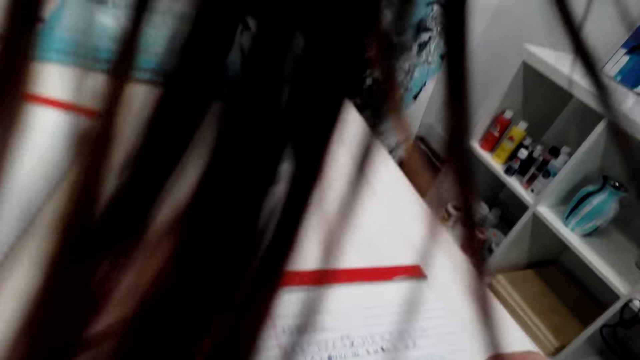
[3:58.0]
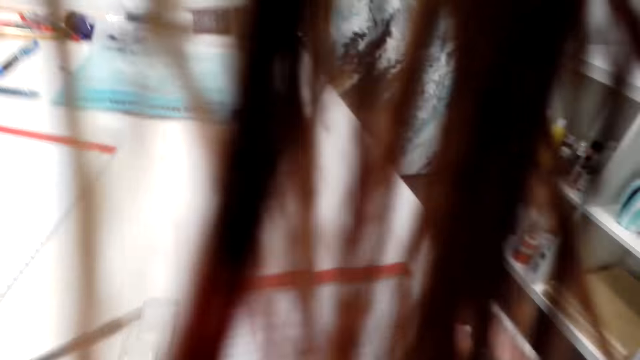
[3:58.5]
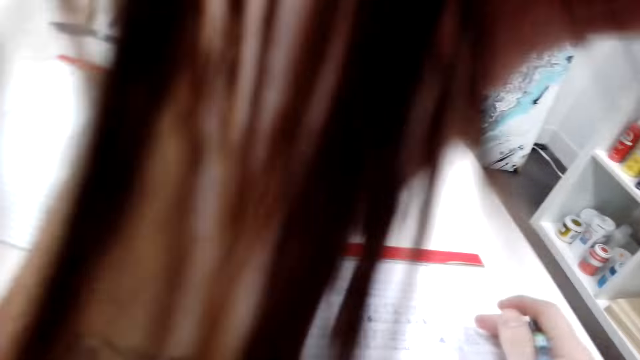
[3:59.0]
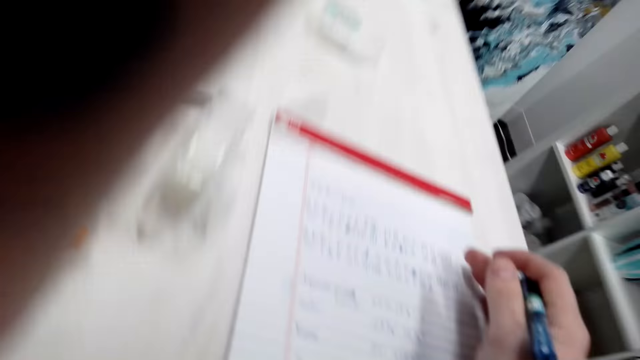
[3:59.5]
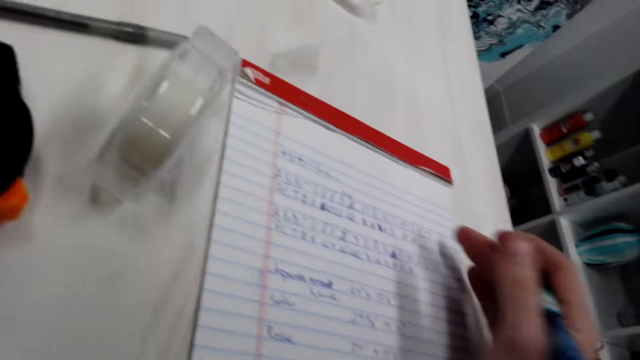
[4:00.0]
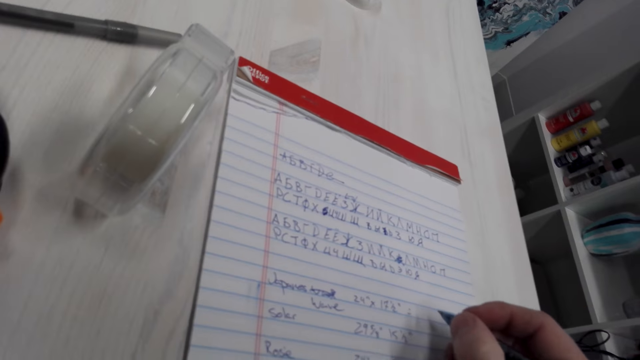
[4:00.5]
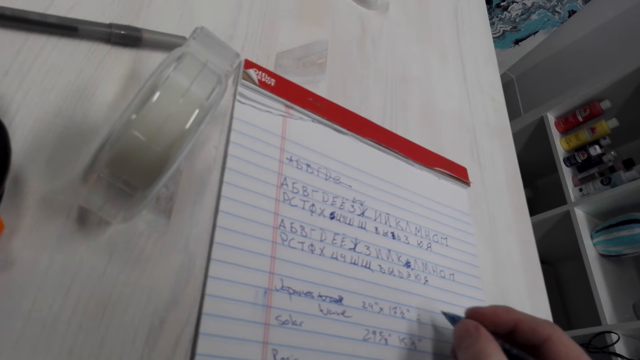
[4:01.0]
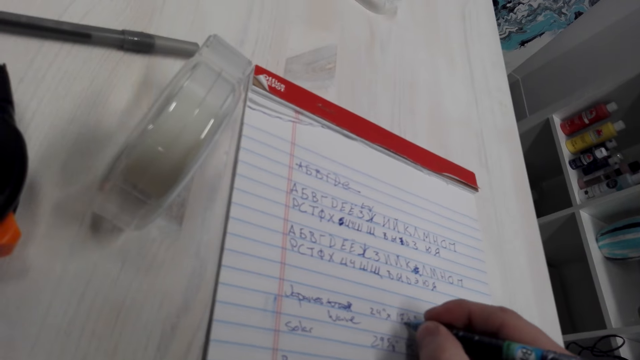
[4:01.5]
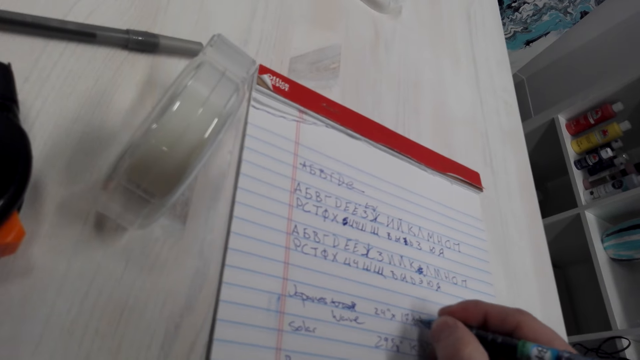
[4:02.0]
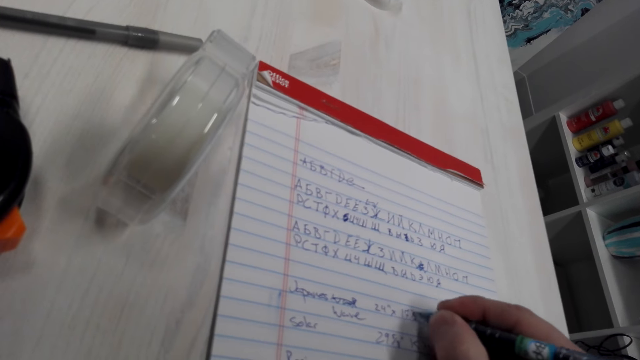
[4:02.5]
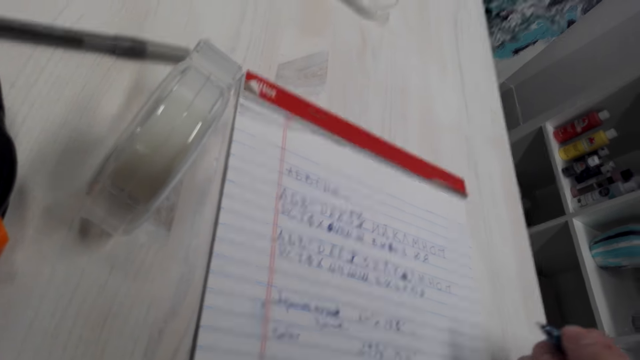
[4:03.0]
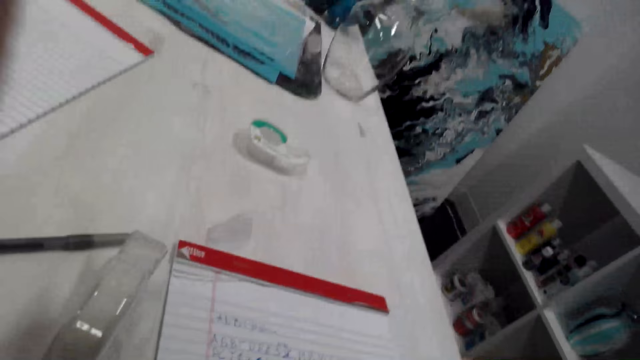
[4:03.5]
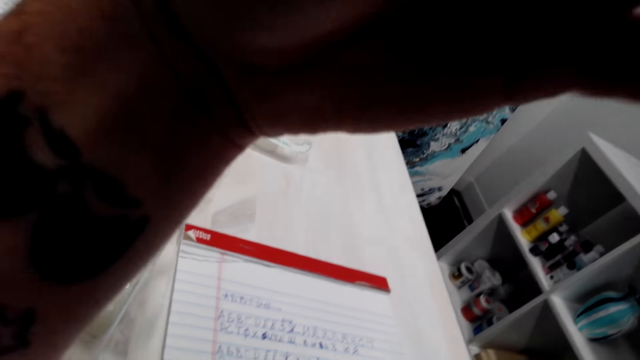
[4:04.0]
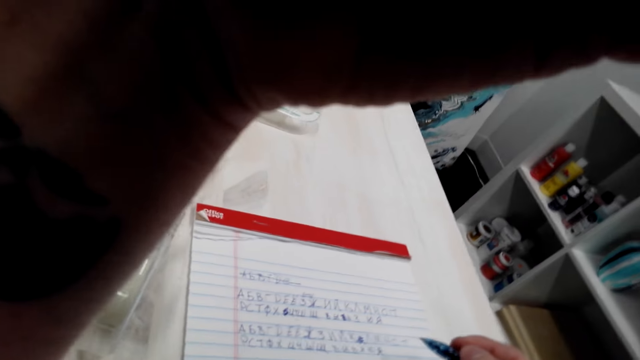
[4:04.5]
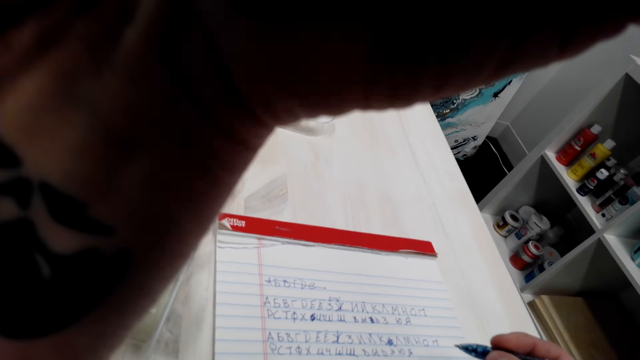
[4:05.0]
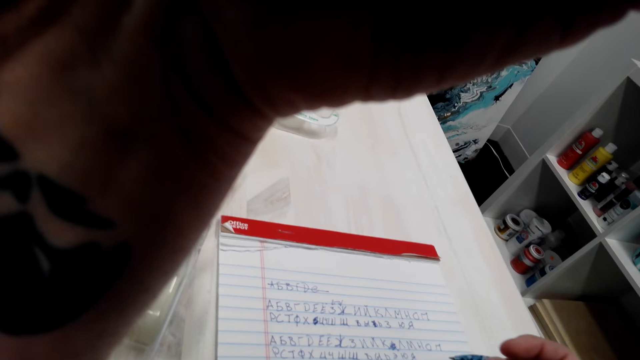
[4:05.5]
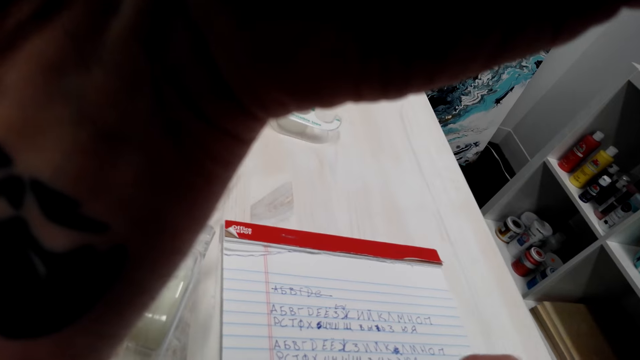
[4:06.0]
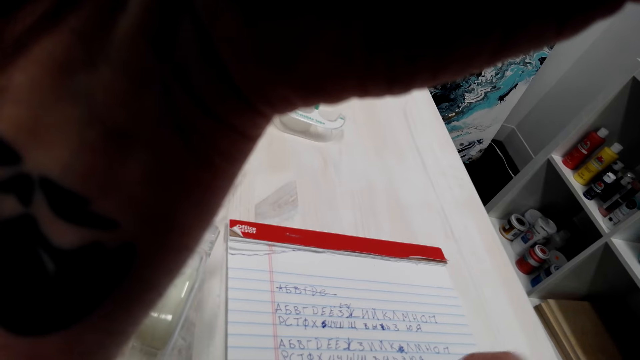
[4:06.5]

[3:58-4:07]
The camera wearer writes on the book with the pen.

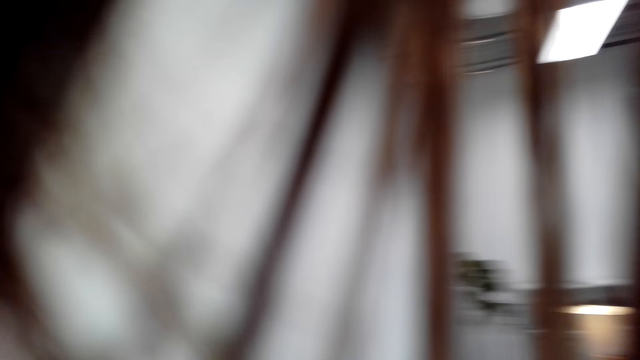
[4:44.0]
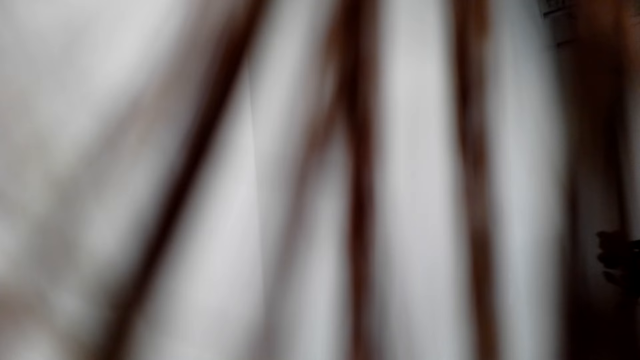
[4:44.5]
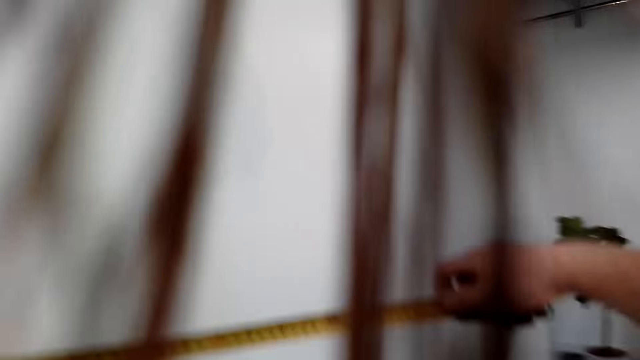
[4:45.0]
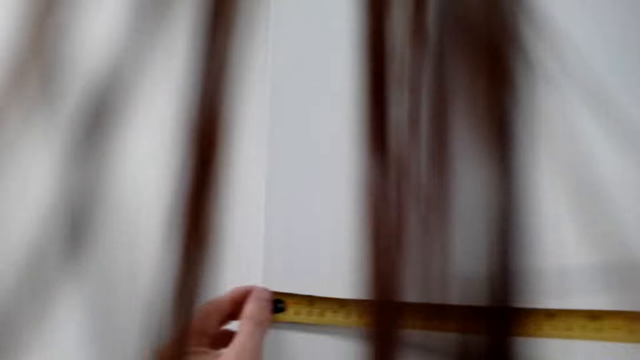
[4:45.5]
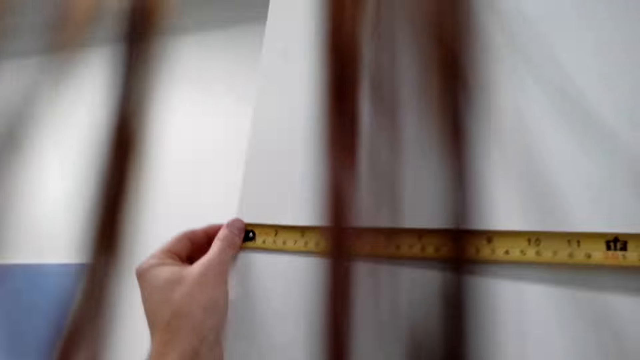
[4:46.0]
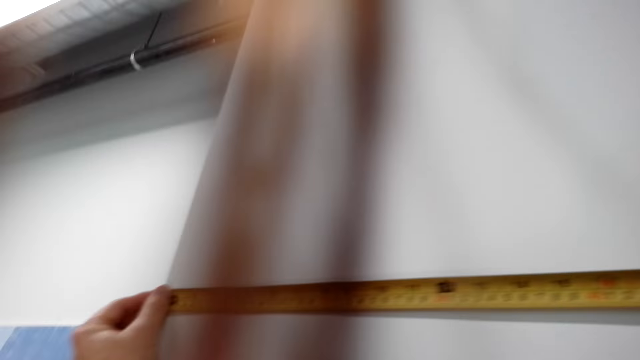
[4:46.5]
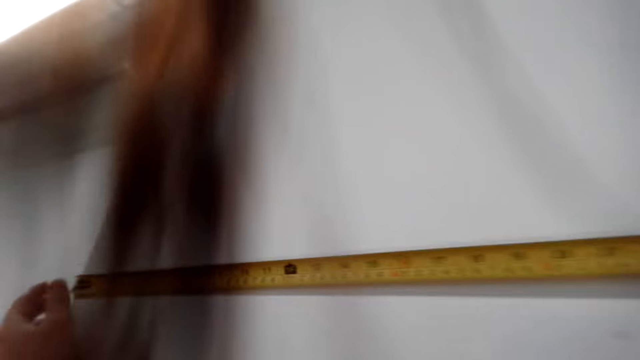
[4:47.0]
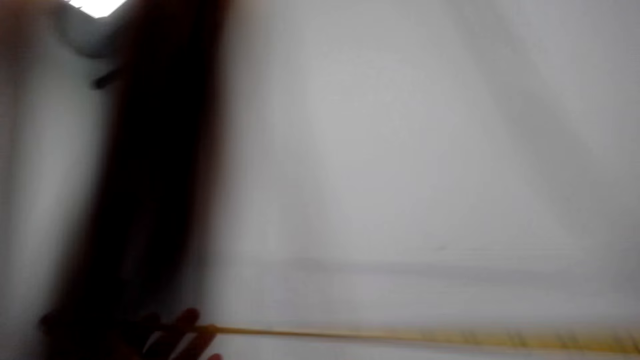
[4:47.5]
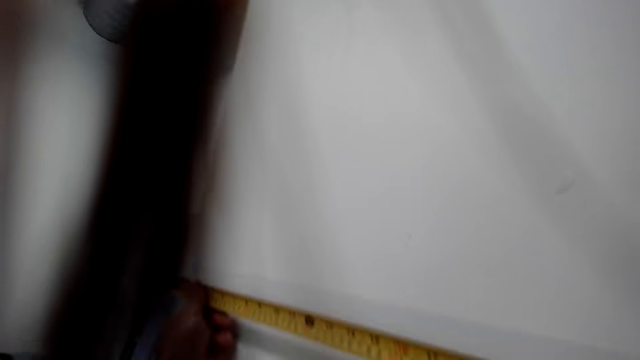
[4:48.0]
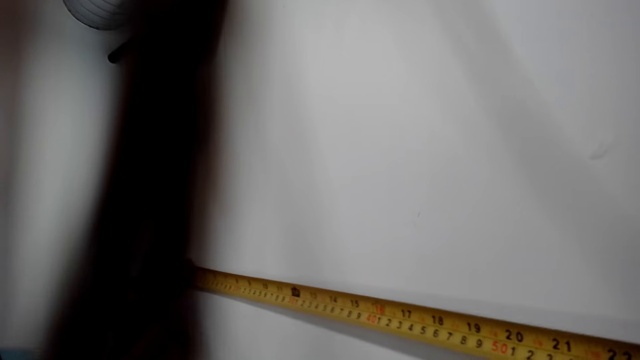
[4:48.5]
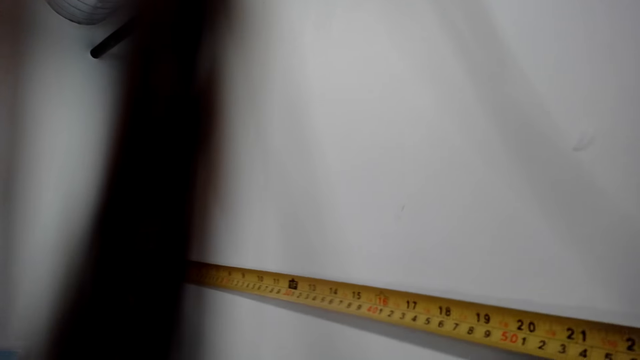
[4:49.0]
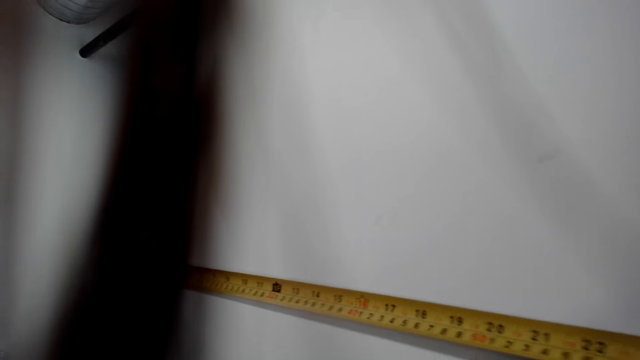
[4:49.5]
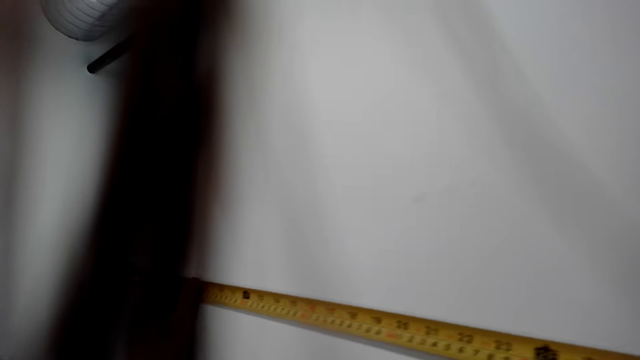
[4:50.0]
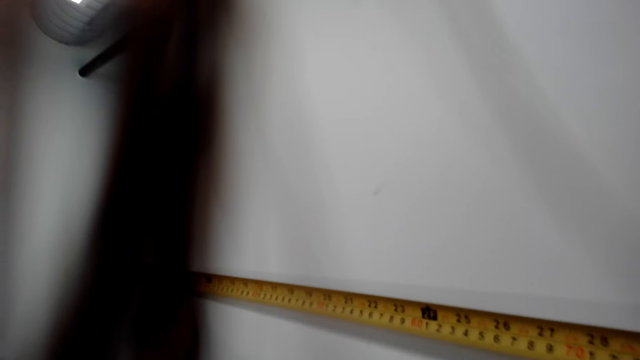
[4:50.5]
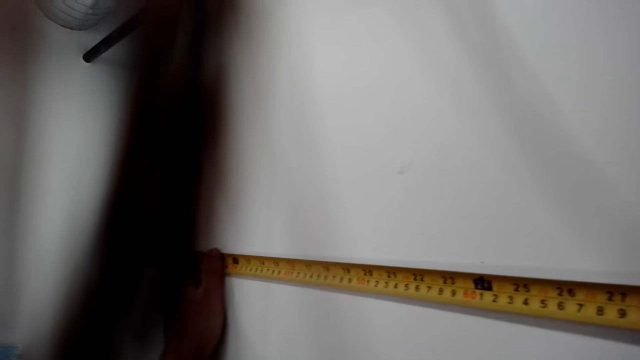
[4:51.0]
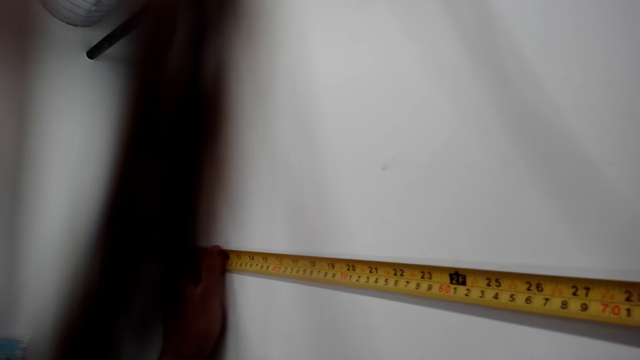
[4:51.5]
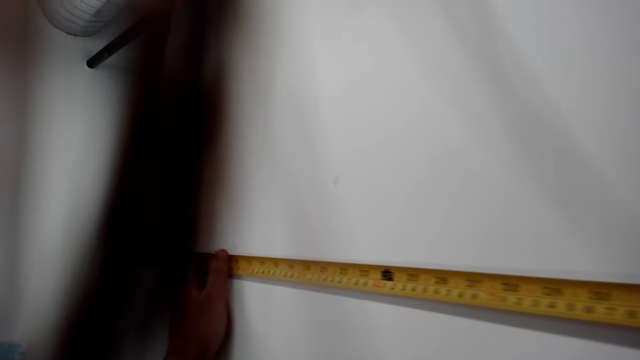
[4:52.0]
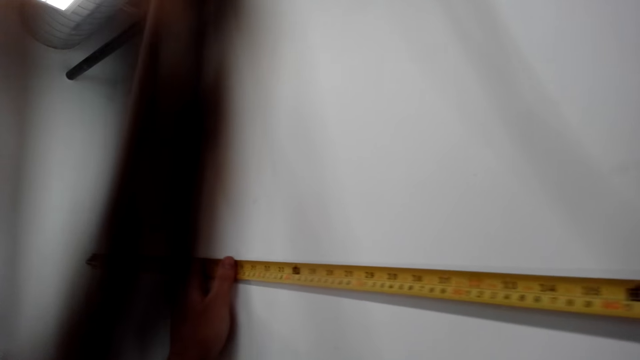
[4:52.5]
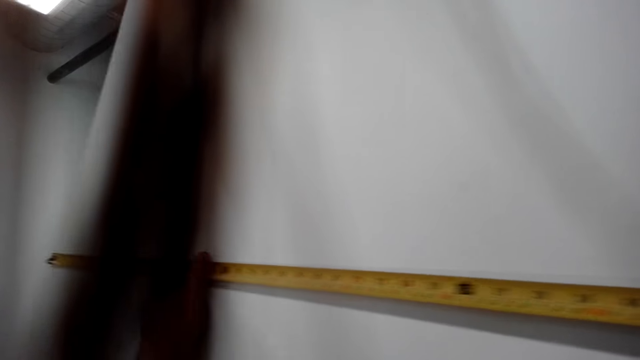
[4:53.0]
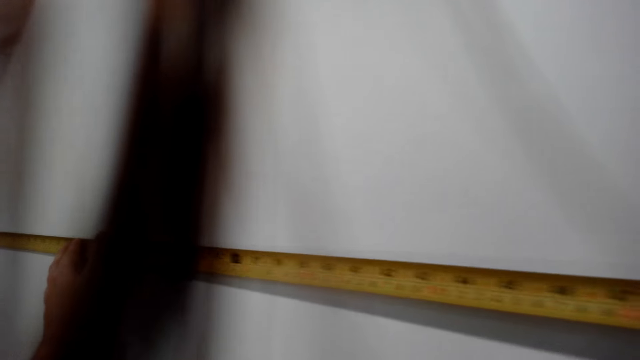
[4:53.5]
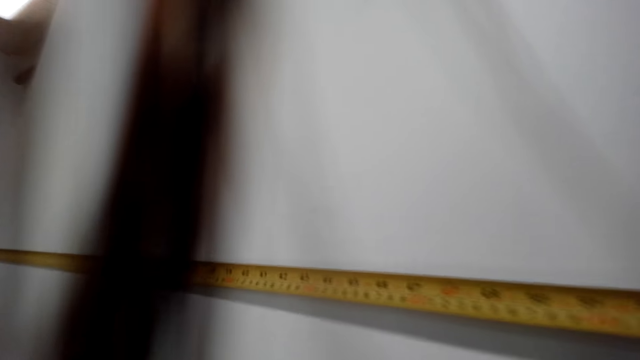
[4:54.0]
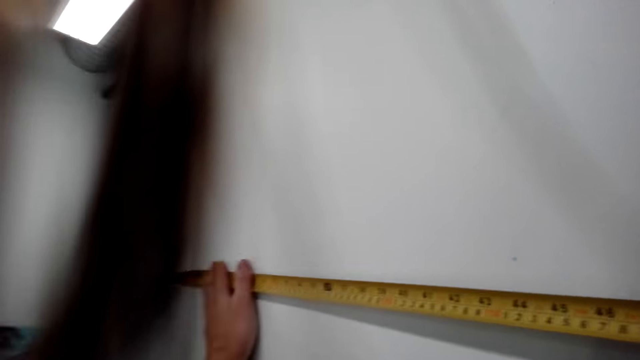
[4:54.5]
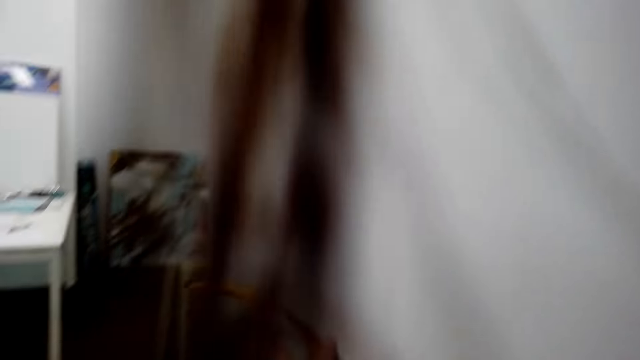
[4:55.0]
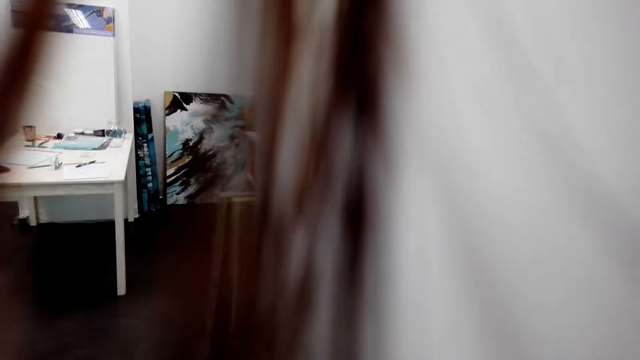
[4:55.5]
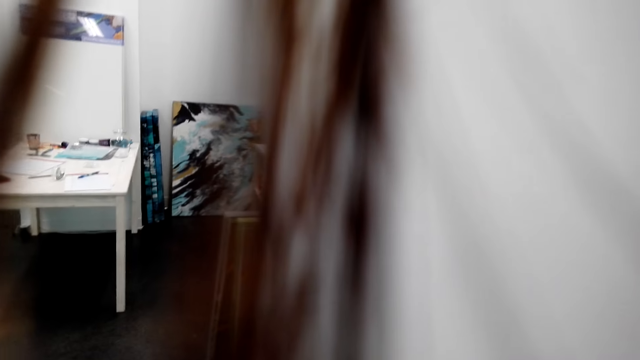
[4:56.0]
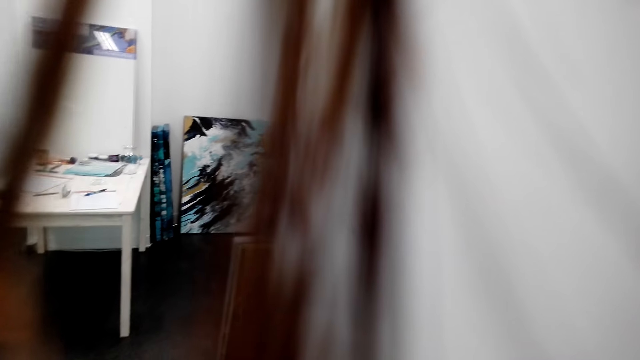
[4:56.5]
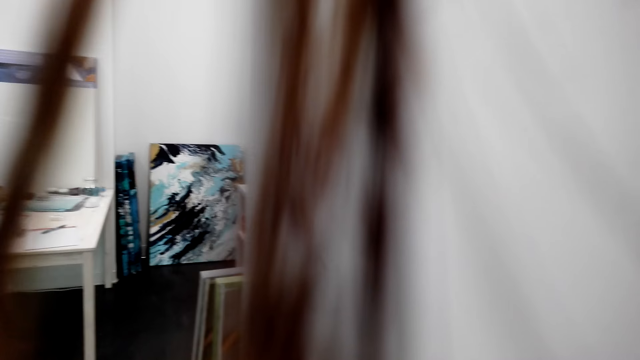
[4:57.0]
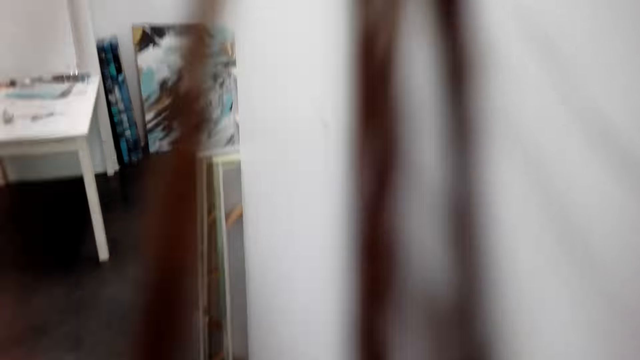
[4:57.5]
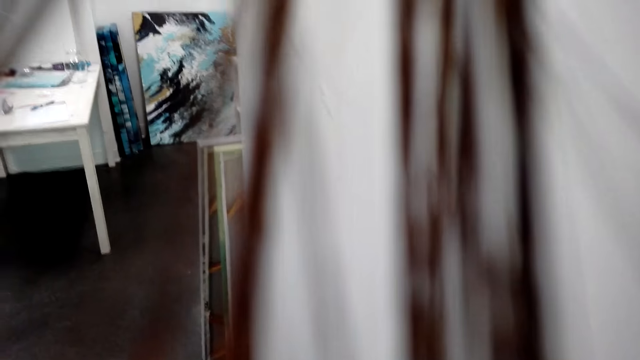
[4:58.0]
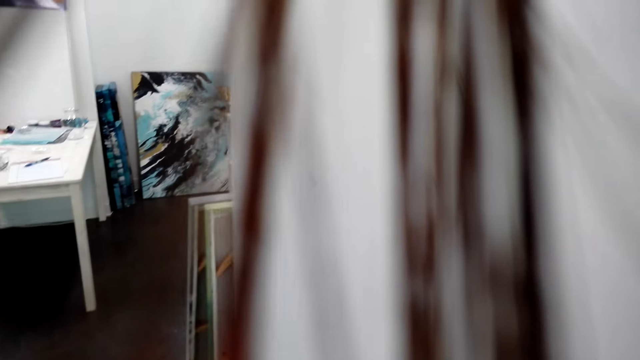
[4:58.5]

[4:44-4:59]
The camera wearer measures a wall with a tape measure.
